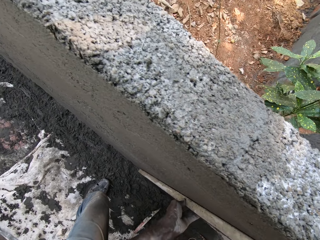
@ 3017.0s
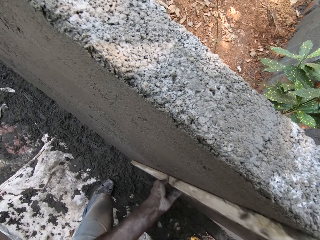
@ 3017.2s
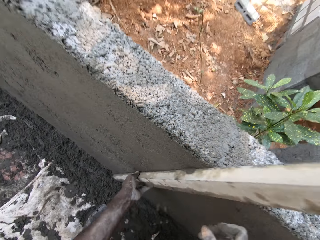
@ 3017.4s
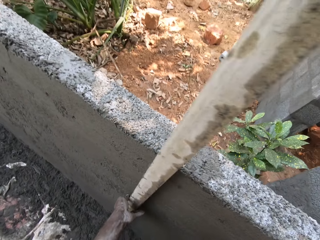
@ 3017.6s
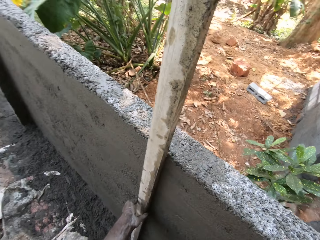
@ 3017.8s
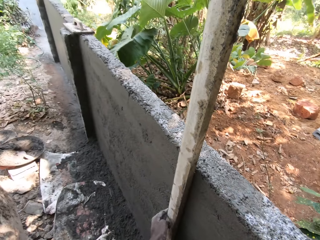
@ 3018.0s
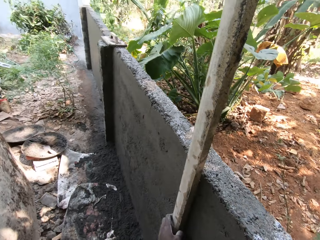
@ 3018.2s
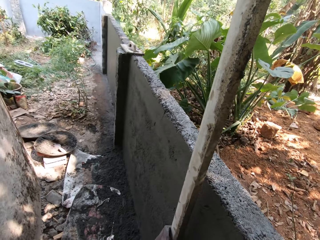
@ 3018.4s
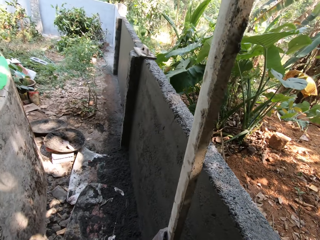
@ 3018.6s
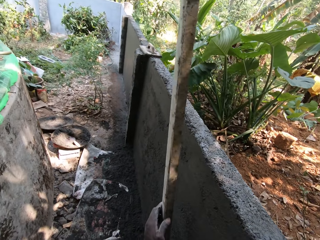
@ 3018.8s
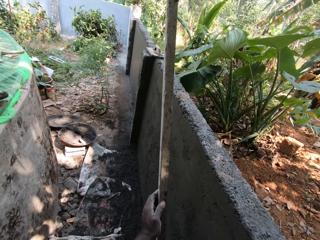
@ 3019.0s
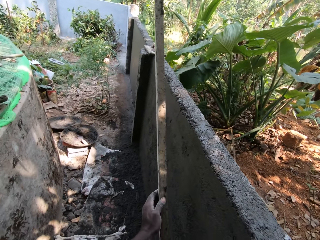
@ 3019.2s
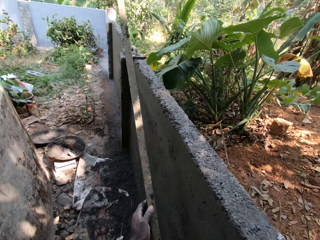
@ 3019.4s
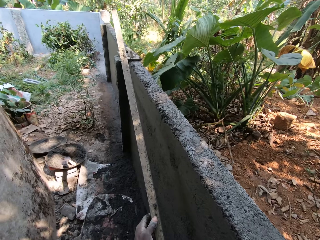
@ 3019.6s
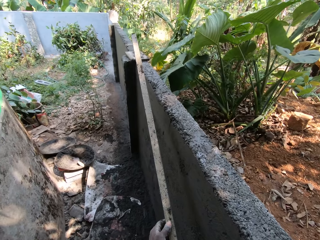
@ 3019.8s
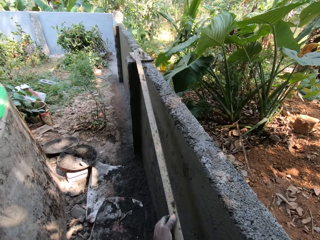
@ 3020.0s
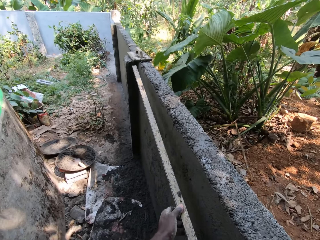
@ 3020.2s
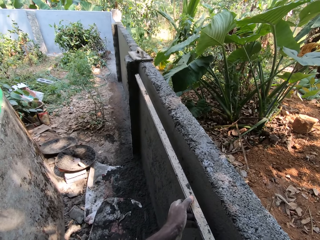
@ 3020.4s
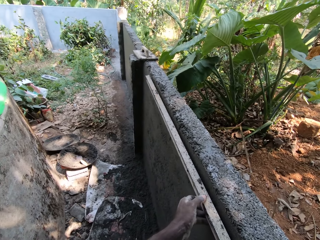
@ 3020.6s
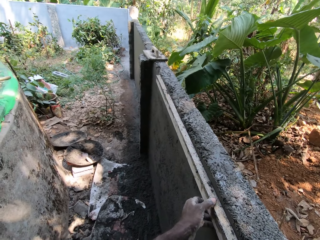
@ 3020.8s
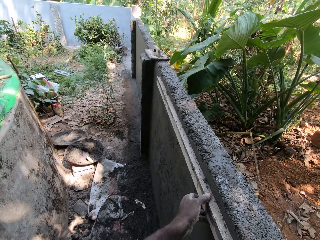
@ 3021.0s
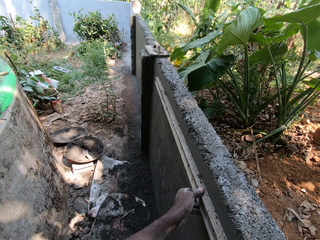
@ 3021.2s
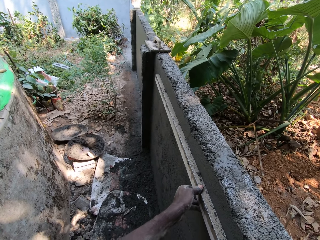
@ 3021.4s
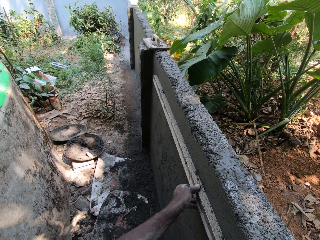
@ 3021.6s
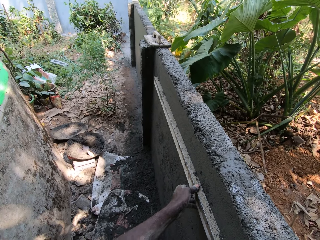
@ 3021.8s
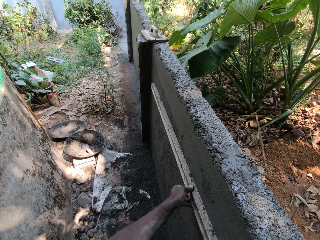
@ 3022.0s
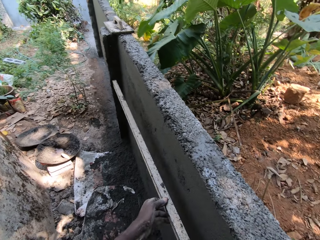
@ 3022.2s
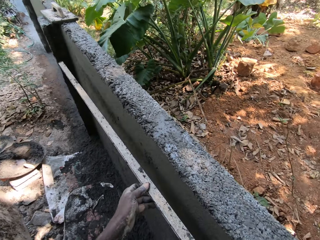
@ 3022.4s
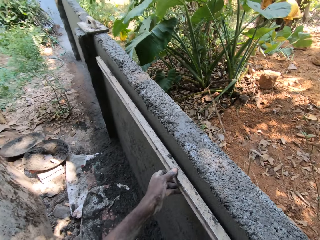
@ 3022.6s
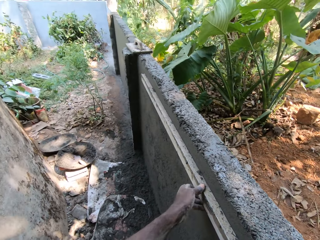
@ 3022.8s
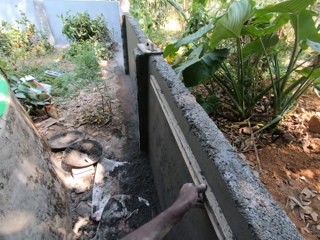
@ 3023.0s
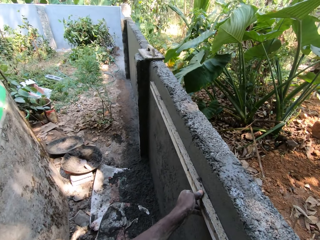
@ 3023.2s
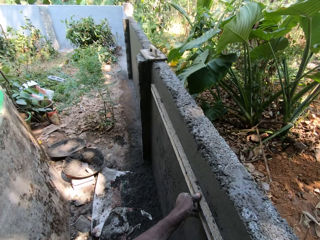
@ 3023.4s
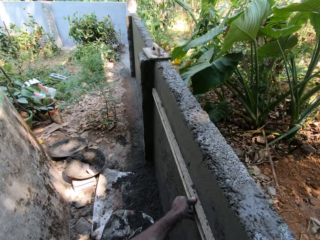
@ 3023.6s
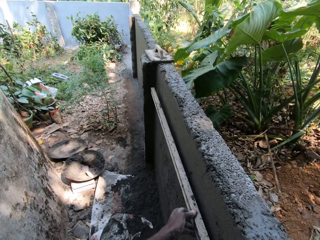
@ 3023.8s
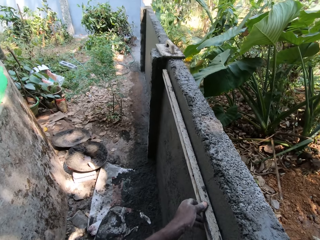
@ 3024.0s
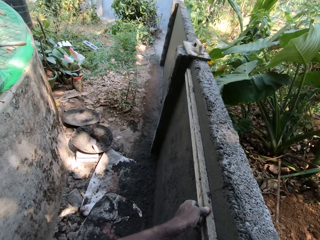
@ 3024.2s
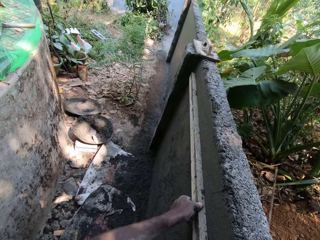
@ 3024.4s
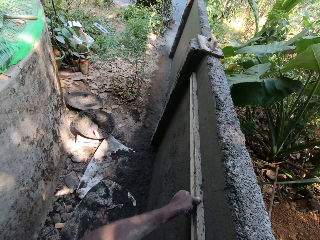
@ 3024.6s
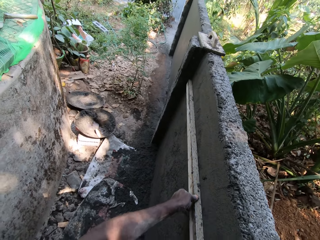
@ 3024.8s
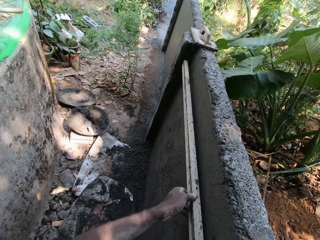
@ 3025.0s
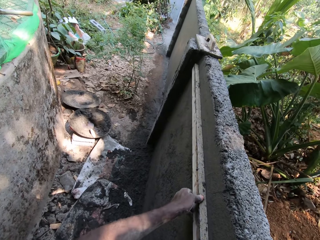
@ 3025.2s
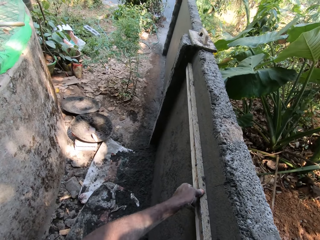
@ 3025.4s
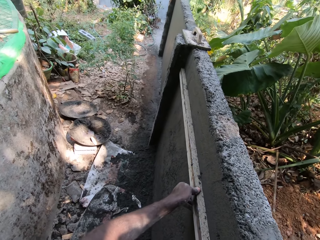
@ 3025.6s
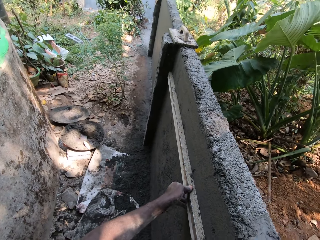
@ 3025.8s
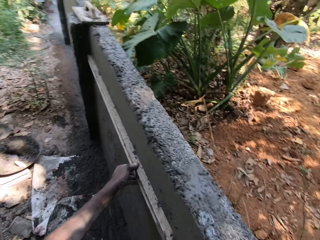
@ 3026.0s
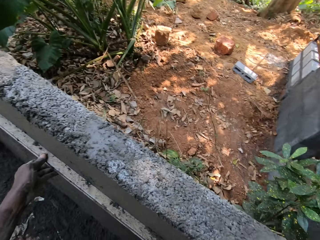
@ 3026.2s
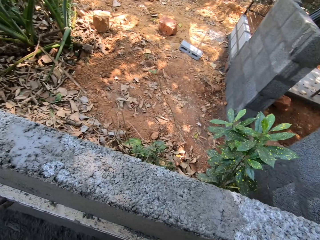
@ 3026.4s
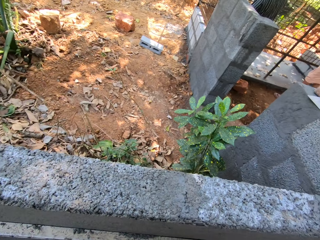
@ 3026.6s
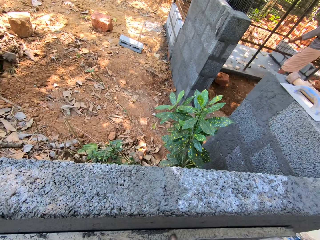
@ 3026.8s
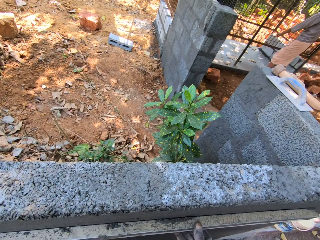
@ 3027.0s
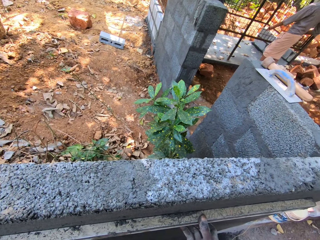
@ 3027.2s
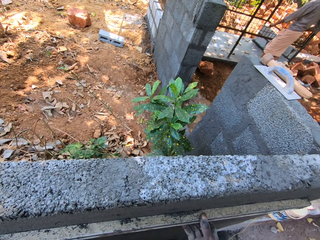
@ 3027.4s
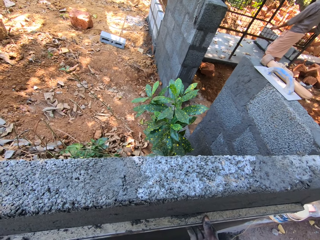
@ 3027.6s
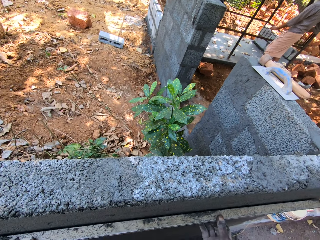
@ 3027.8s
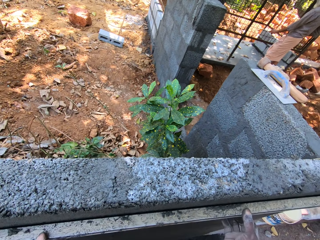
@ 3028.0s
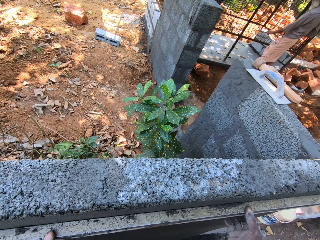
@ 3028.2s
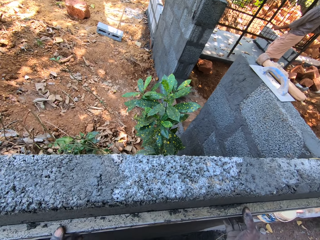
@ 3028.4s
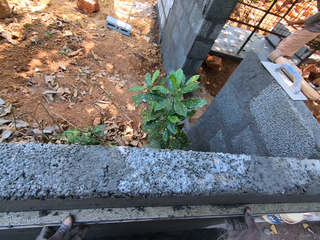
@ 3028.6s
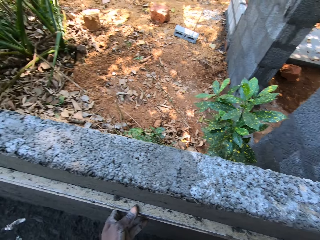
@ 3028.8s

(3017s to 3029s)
The camera wearer holds the aluminium channel in his left hand. He smoothens the wall plaster with the aluminium channel in his hands.

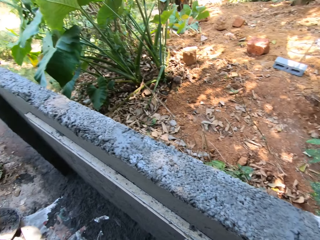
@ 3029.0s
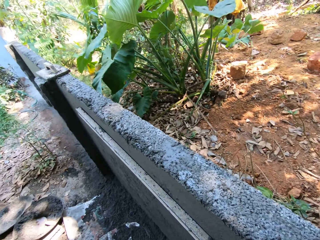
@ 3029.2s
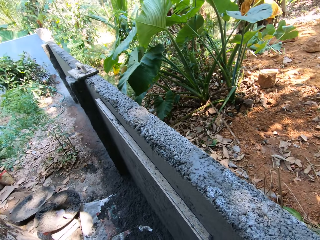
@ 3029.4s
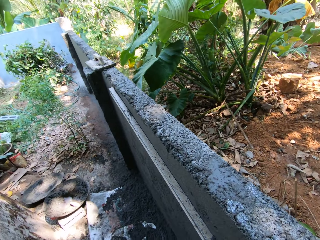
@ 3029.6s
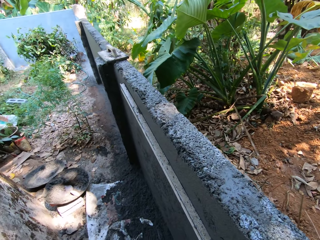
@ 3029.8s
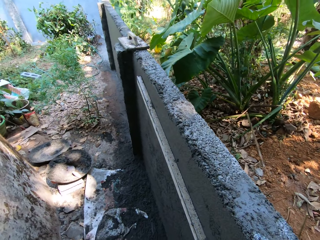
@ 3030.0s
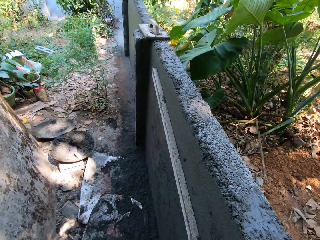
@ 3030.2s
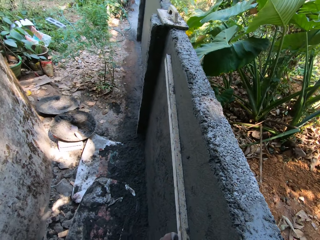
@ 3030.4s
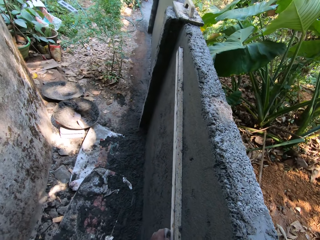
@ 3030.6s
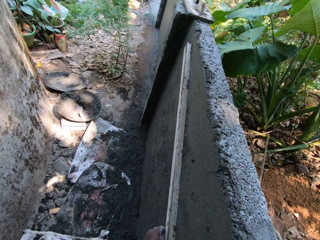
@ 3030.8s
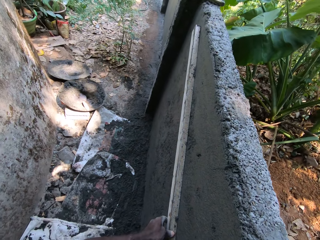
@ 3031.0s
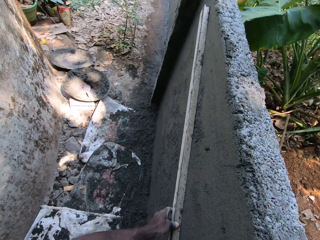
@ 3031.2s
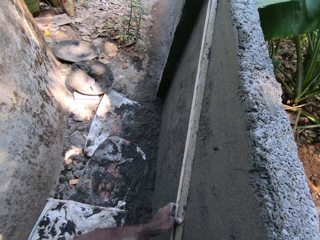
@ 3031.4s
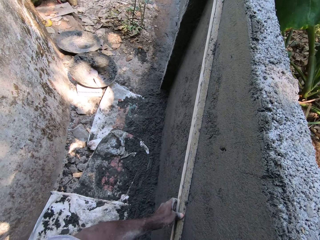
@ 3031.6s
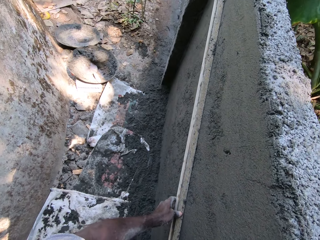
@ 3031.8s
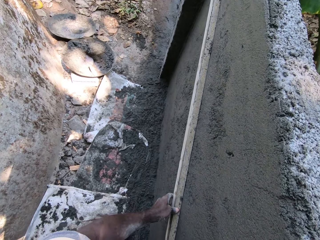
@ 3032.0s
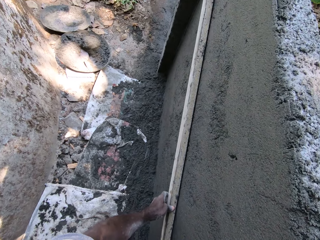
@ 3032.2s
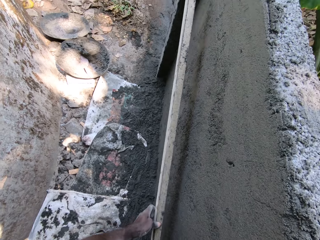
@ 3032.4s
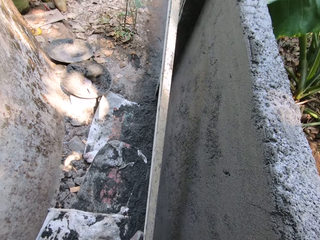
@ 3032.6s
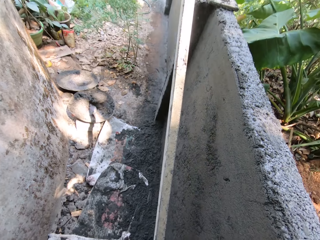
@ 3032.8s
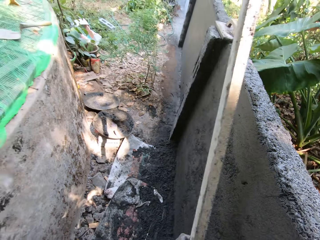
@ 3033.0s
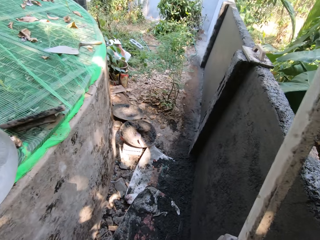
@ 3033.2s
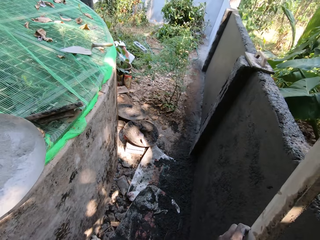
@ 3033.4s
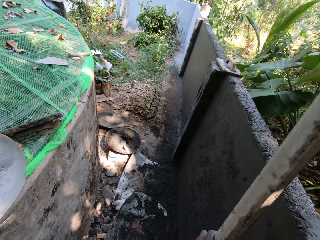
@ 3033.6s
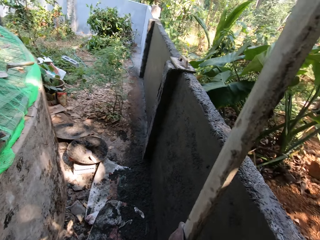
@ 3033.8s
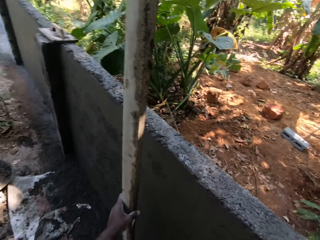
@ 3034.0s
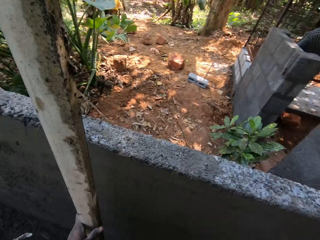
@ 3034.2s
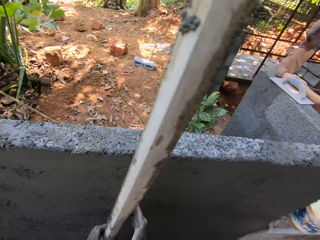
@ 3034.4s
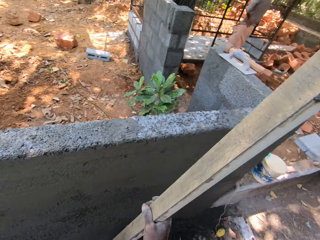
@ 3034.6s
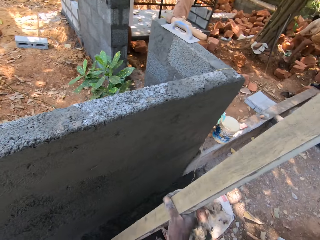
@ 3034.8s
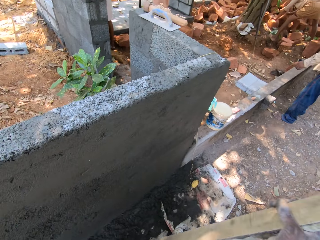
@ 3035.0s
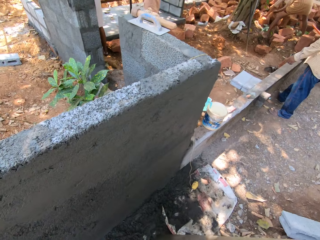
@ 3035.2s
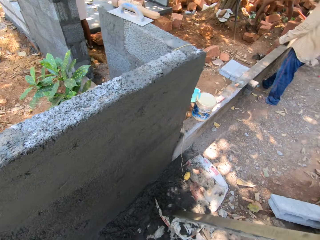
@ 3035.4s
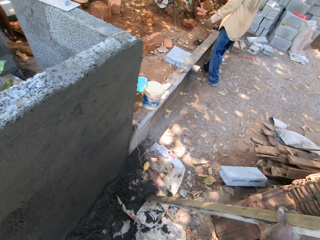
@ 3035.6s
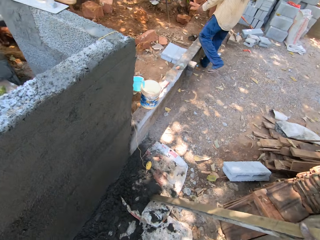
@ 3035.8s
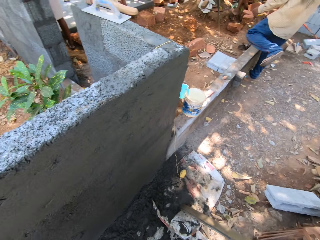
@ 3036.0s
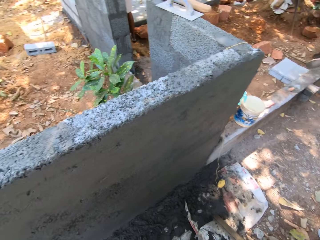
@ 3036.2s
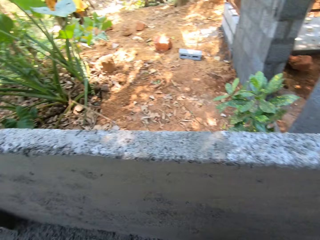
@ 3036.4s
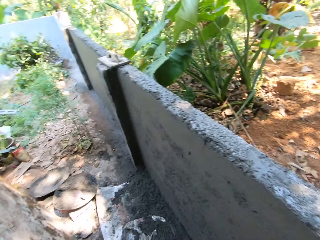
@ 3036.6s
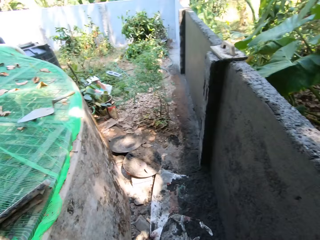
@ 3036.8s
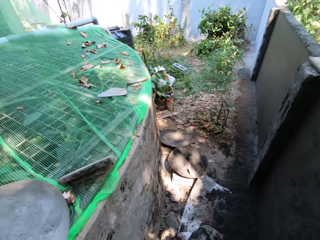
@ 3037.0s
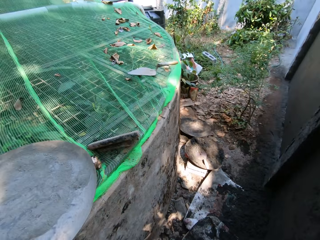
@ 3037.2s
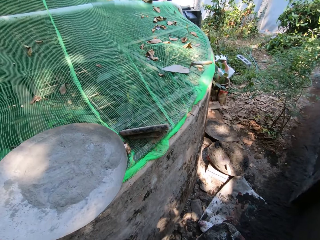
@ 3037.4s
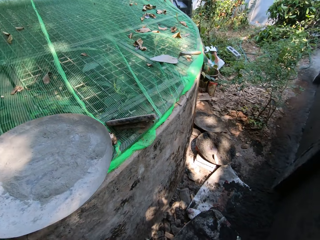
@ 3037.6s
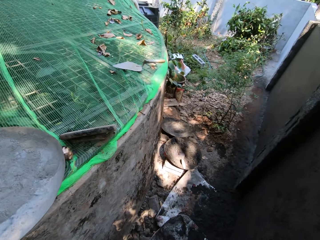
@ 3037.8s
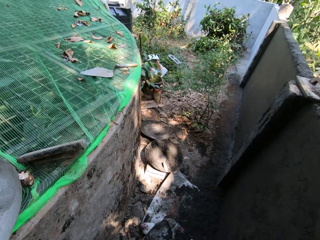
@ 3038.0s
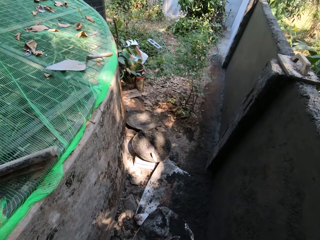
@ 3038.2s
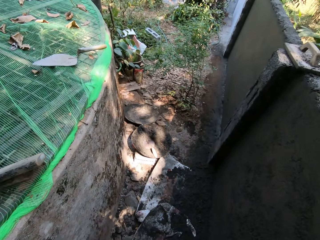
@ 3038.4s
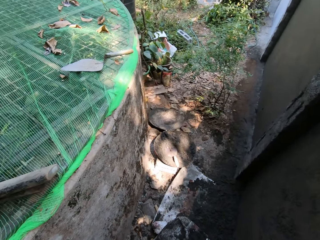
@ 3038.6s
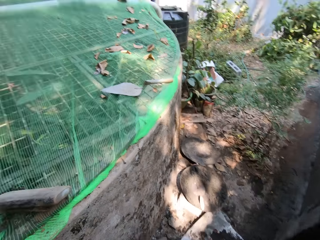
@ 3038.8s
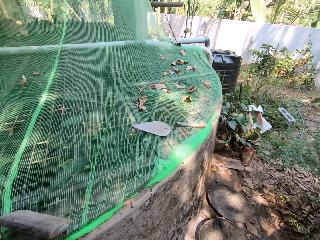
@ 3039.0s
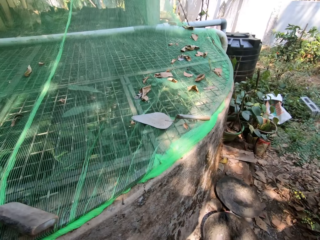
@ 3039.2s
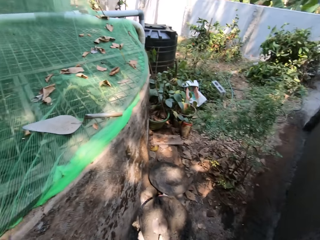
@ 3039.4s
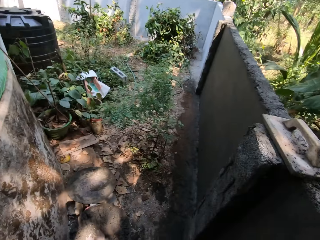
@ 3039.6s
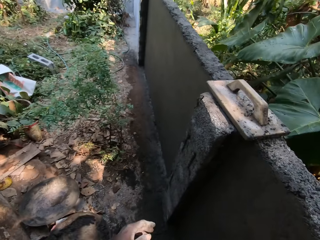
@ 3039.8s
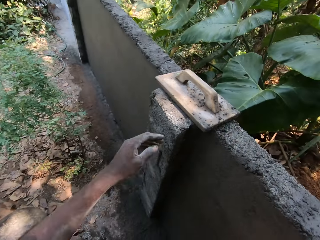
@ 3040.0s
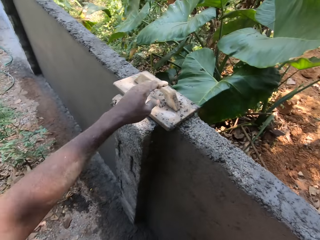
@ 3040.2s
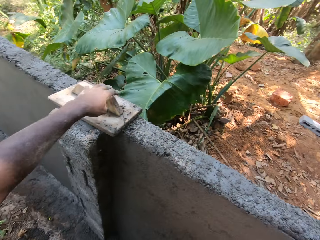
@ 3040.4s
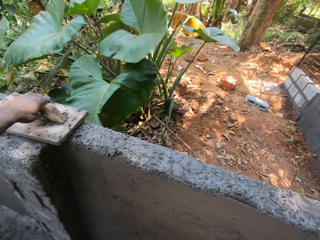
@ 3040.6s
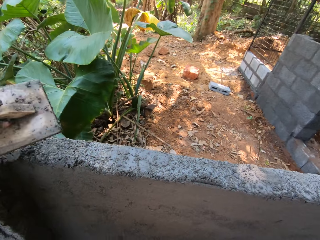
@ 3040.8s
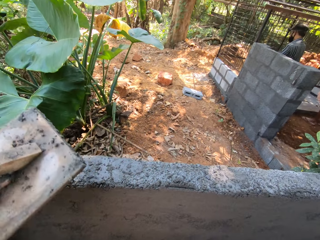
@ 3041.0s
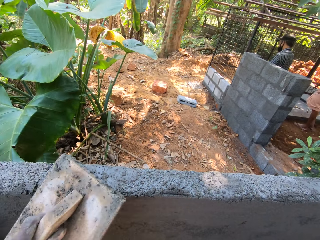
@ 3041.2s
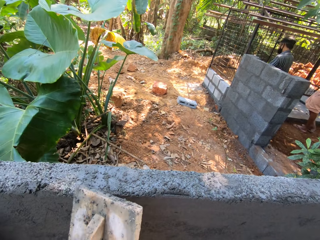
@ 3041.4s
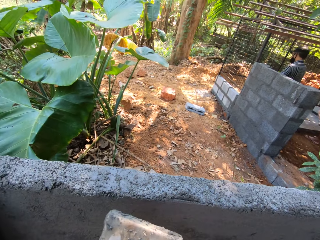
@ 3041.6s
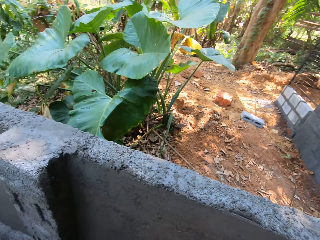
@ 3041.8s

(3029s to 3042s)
The camera wearer removes the aluminium channel in his hands from the wall. He passes the aluminium channel from his left hand to his right hand. He looks around. He picks a wooden float from the wall with his left hand.
